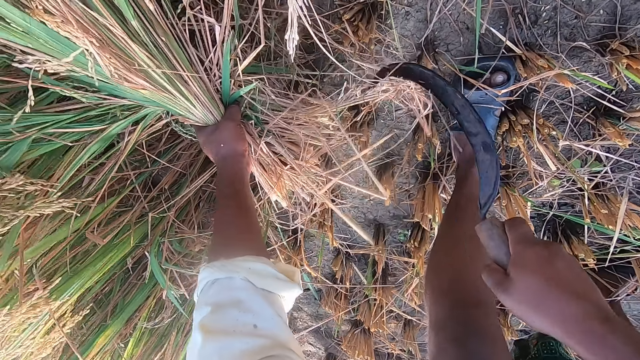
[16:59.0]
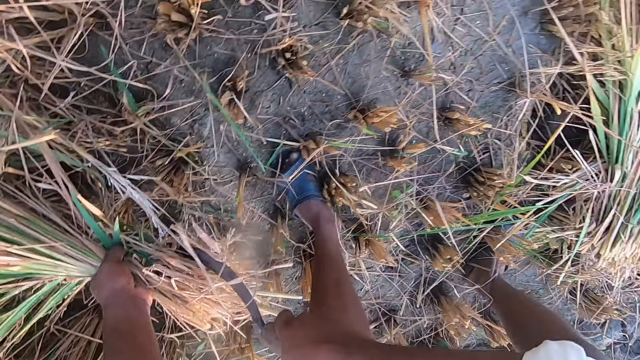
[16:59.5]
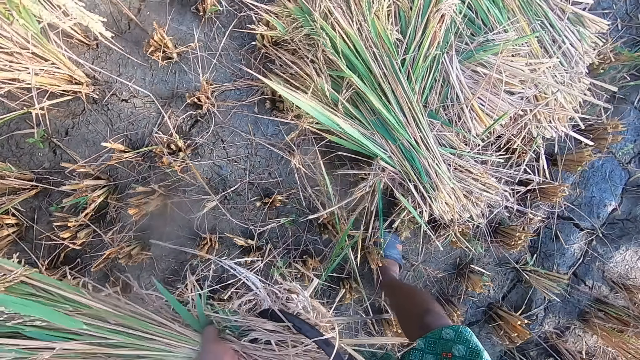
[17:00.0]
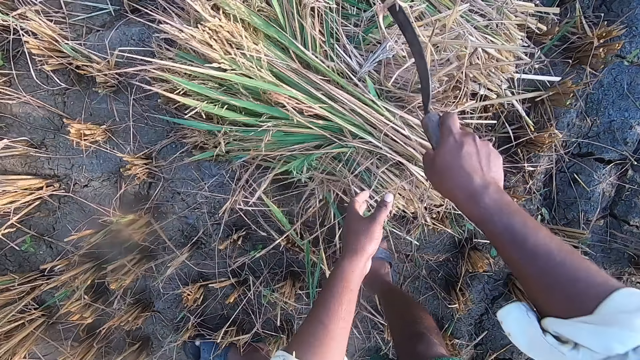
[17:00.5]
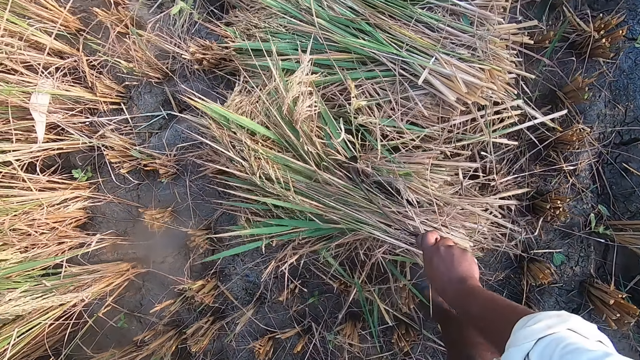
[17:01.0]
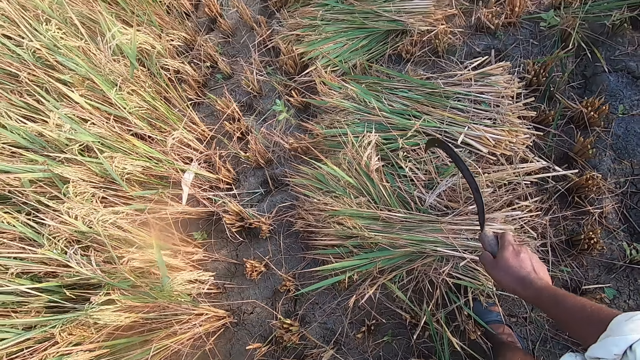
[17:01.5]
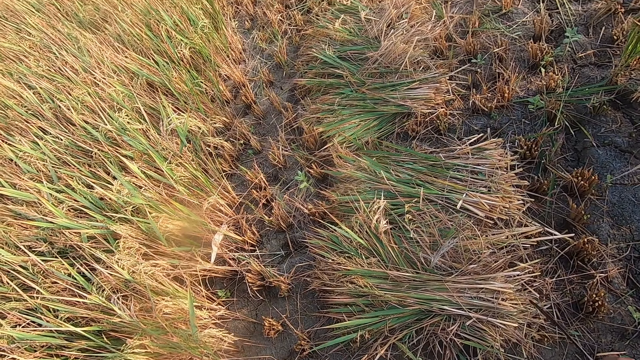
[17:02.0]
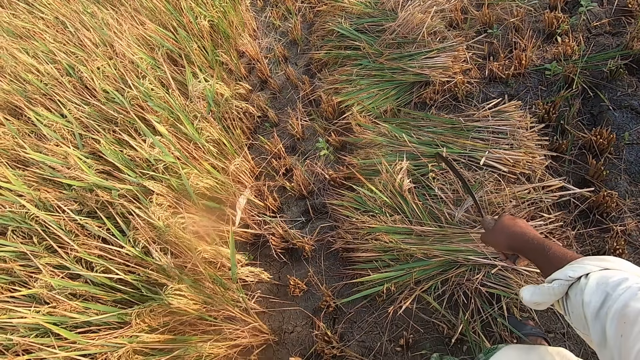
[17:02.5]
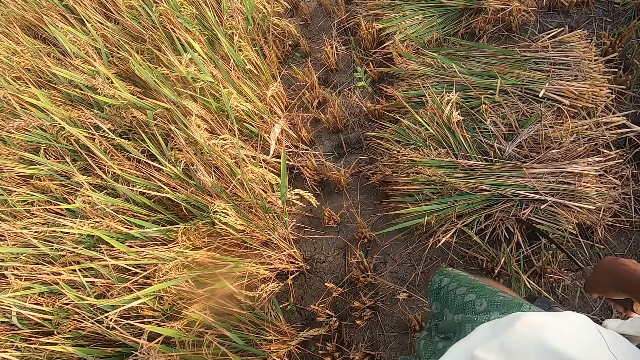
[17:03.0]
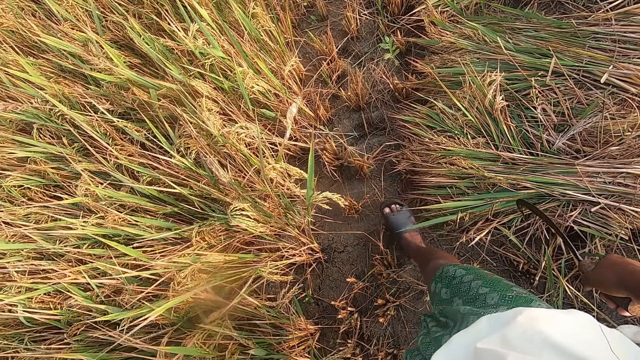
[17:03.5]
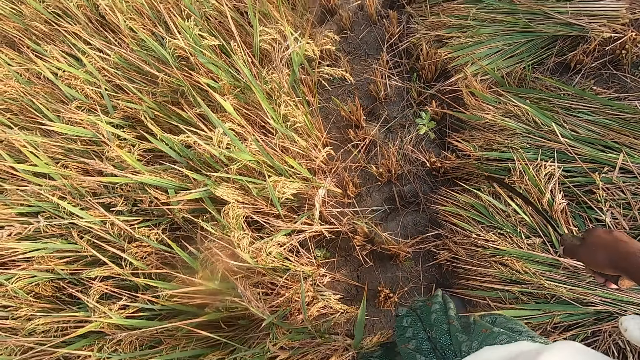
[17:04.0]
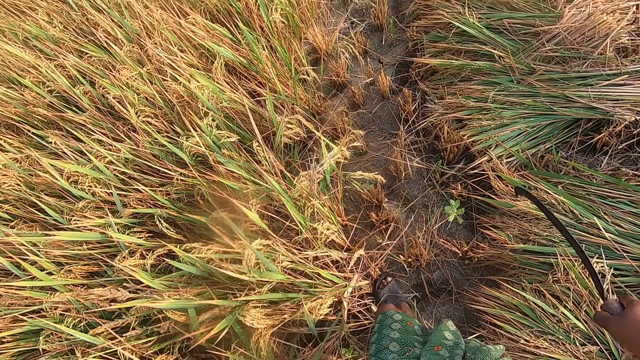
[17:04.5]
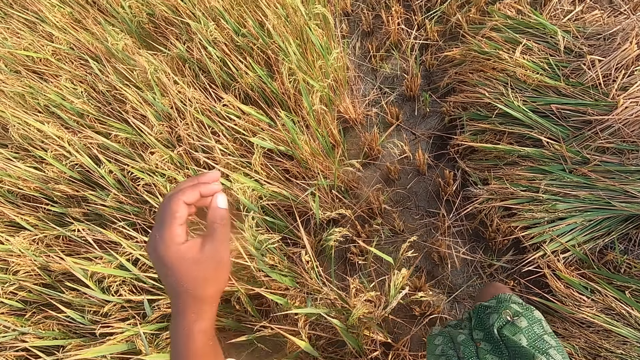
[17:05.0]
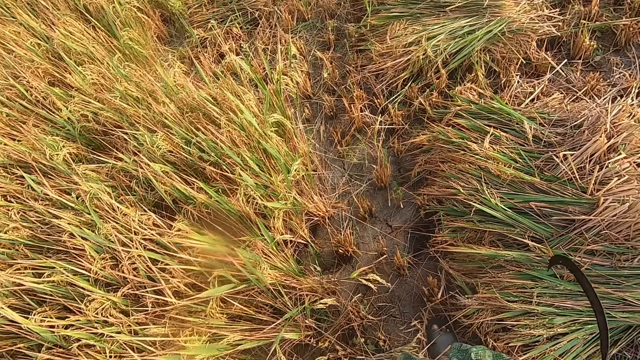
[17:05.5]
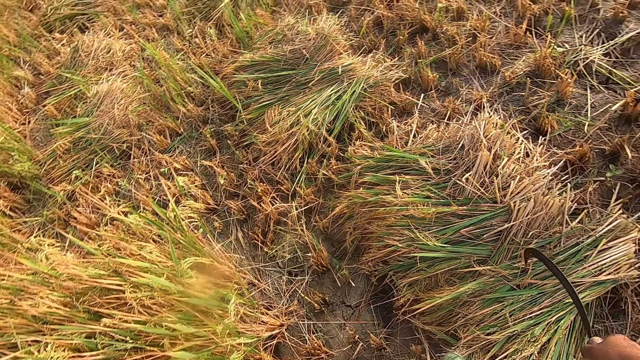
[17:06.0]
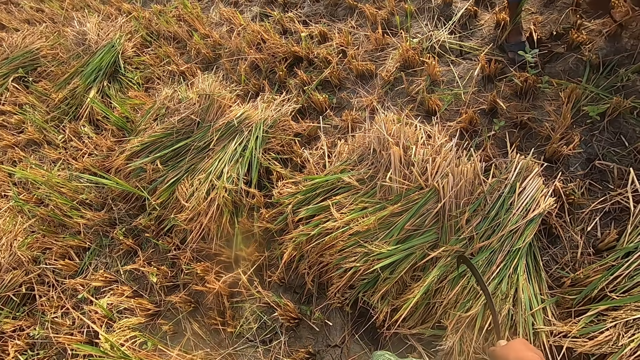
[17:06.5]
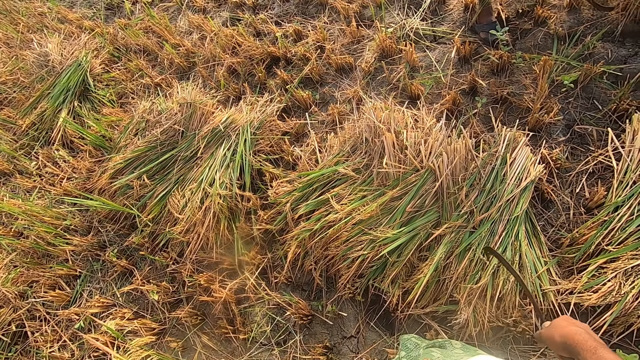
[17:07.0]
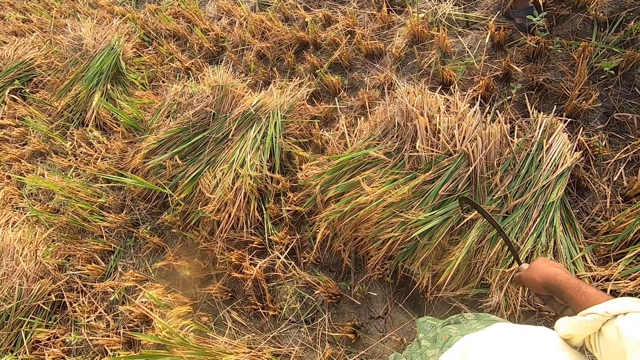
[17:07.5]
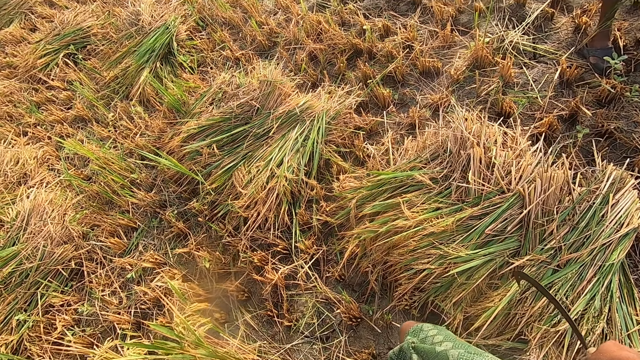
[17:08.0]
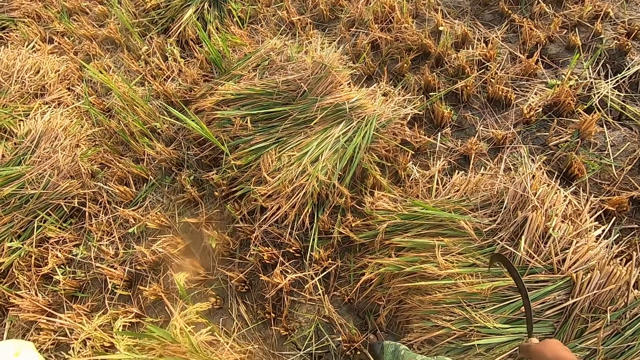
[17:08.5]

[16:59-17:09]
The camera wearer drops the stack of straw on the ground. They look around the farm. They walk around the farm. They look around.

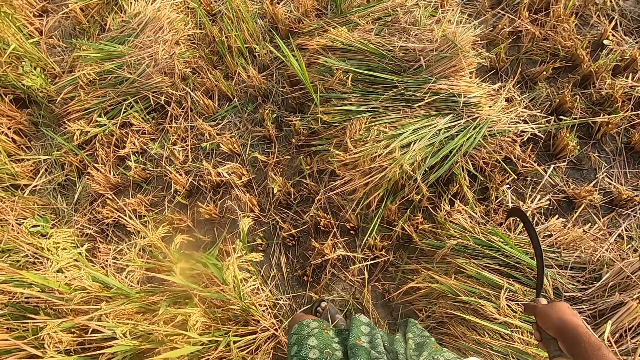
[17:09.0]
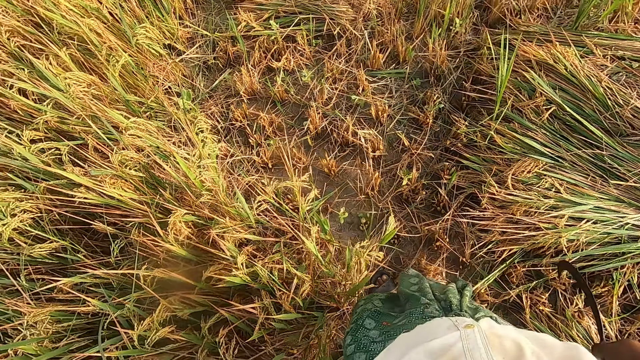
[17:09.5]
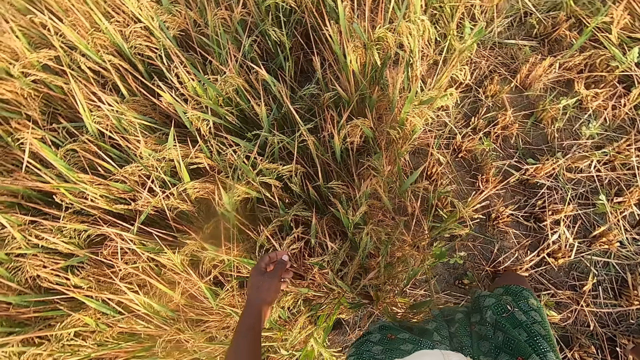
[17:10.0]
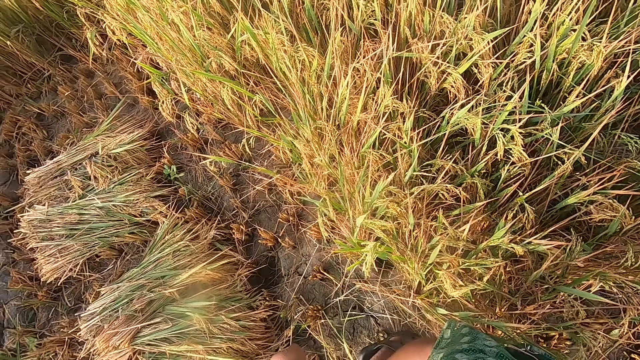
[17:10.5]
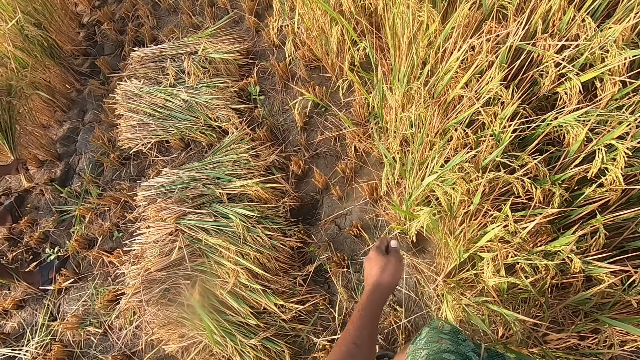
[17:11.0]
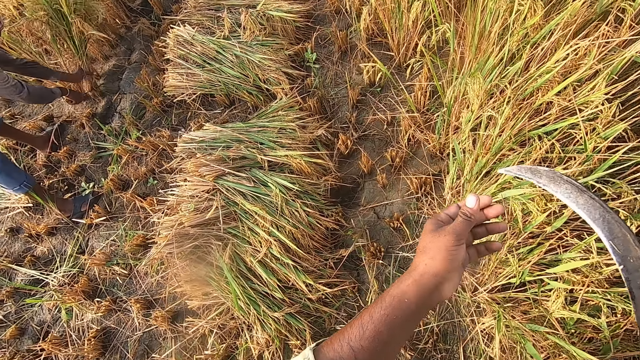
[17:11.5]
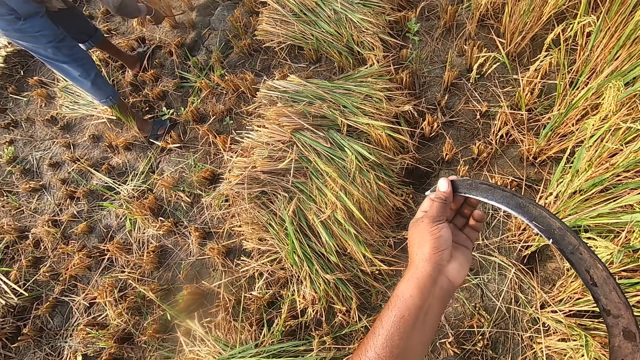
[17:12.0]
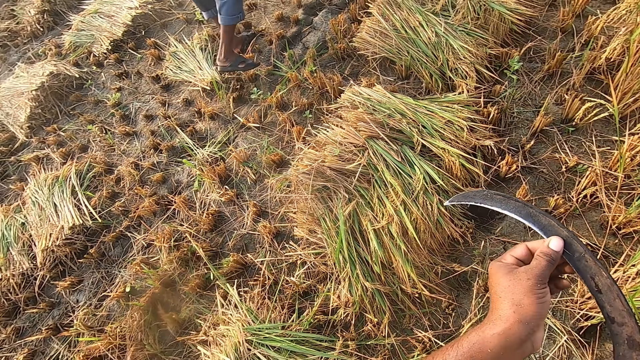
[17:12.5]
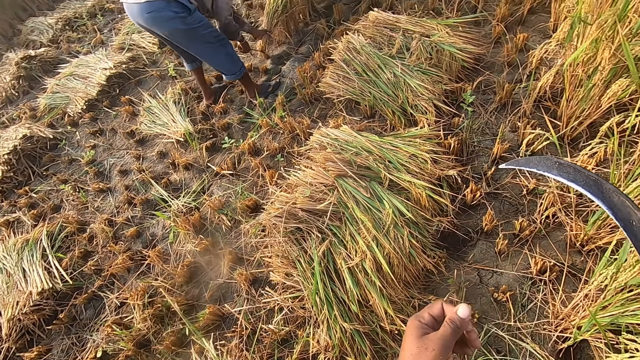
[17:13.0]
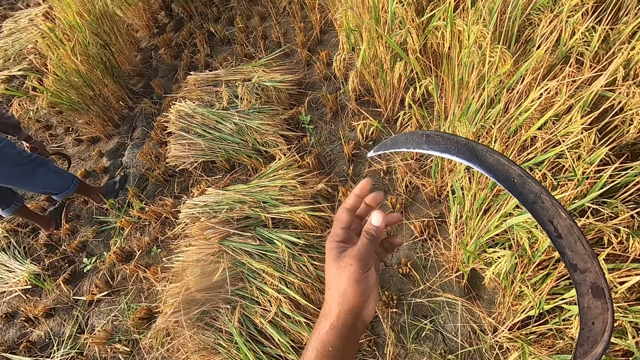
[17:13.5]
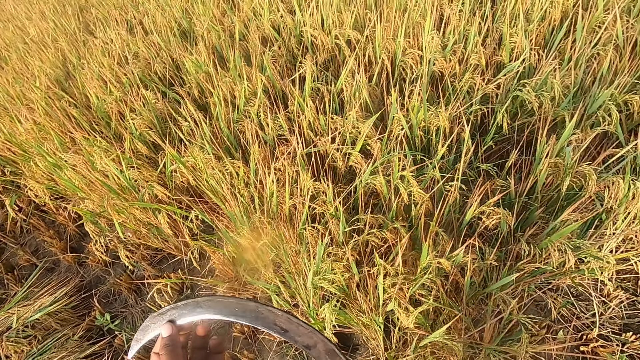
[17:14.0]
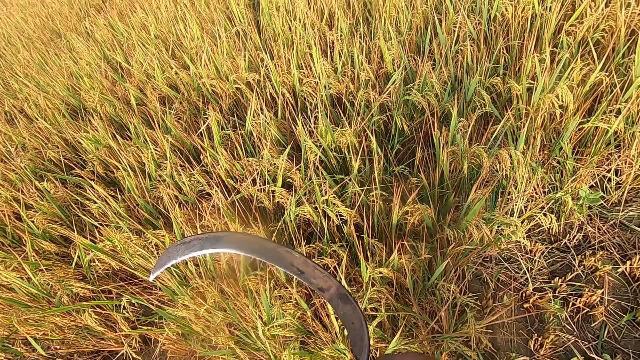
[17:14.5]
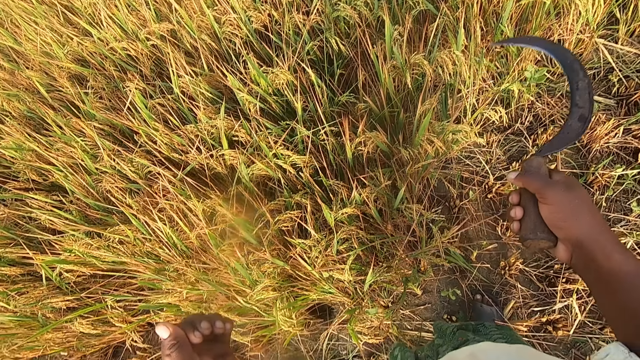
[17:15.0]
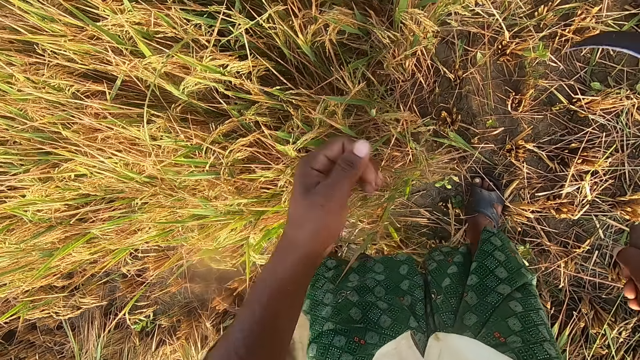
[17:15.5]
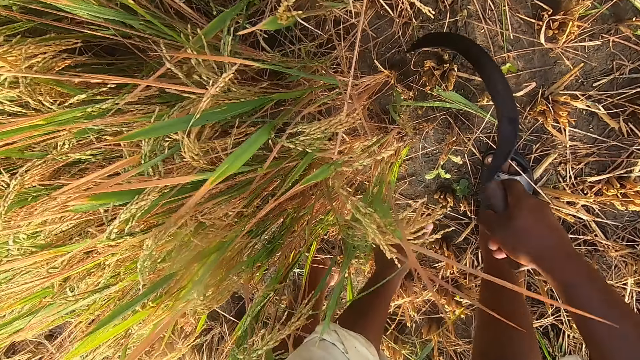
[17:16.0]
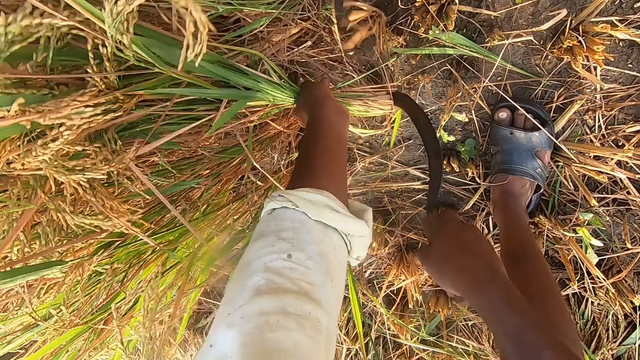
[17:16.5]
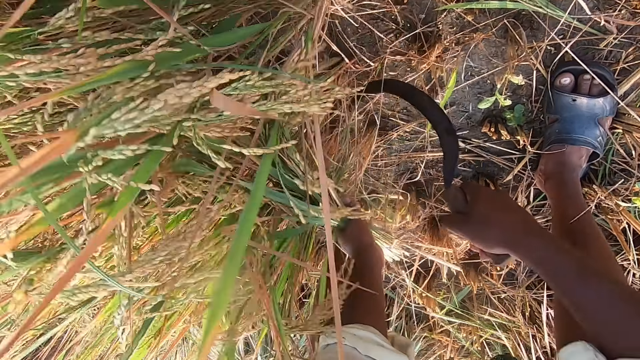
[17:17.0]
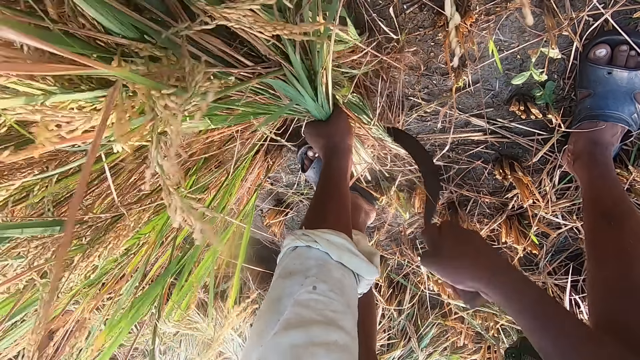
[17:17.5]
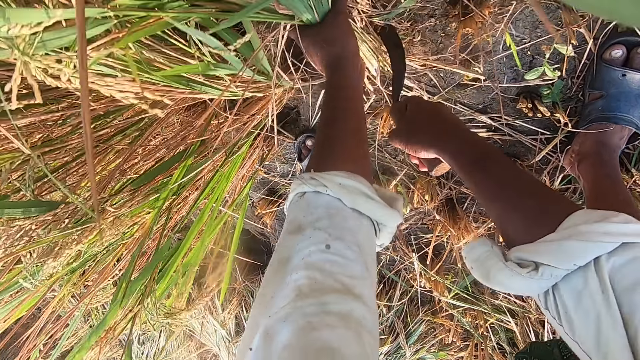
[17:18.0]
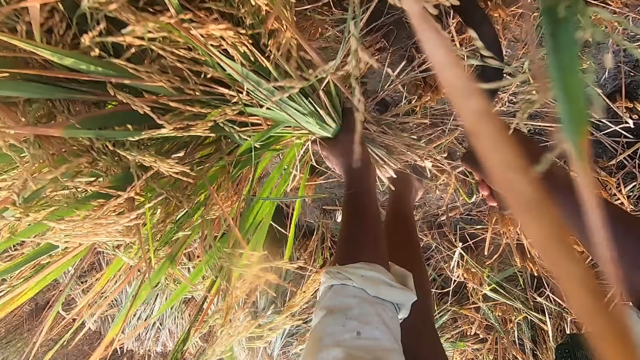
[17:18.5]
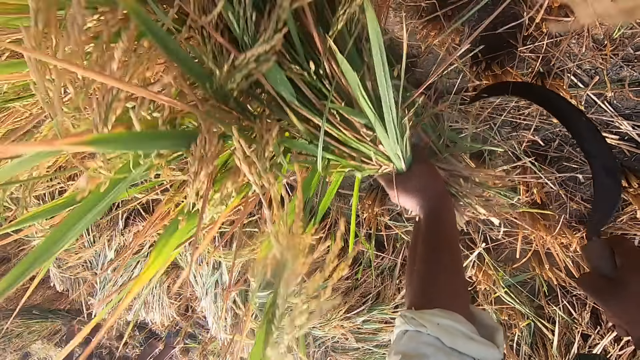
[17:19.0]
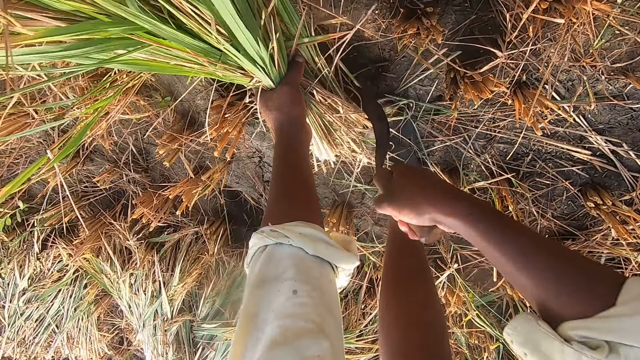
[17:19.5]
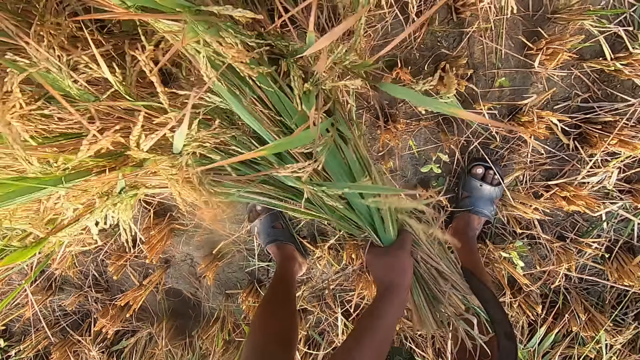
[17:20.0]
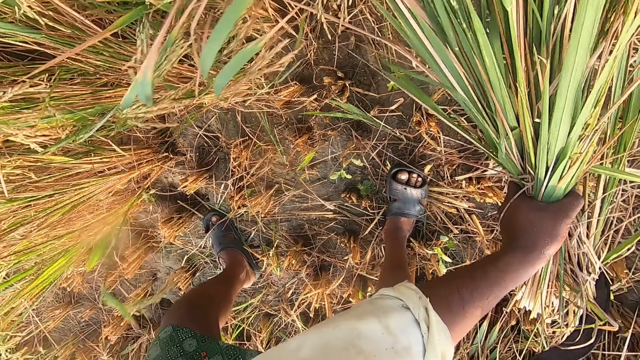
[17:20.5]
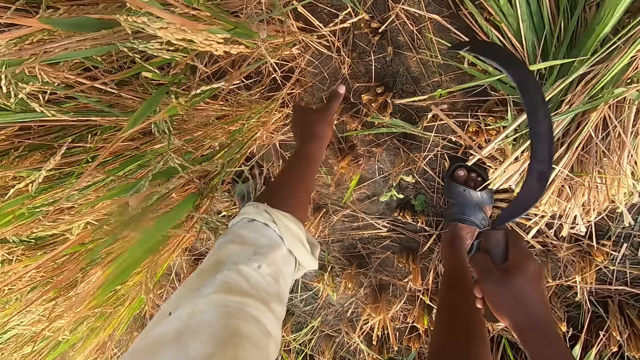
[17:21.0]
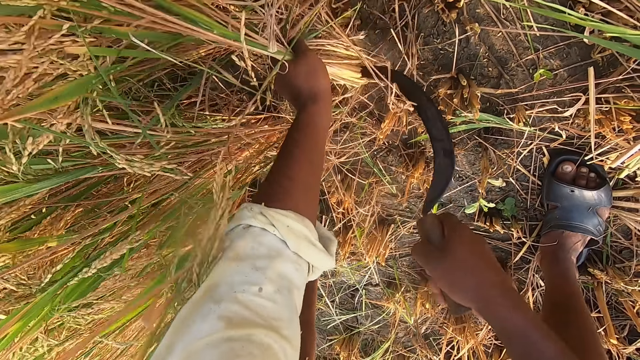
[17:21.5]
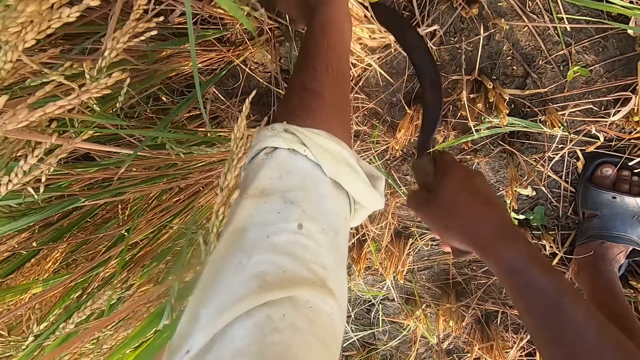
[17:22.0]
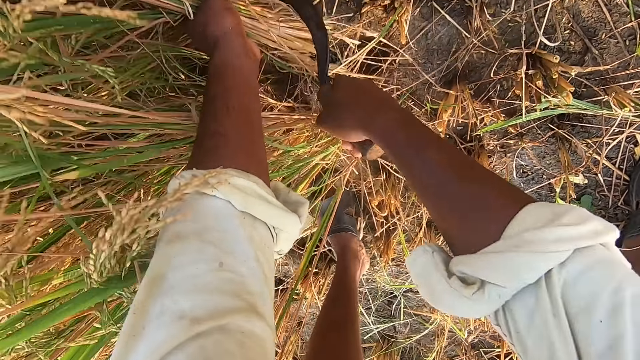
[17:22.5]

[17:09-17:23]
The camera wearer walks forward. He turns around. He looks at the sickle. He touches the sickle with his left hand. He cuts straw from the ground with the hand sickle. He drops the stack of straw on the ground. He cuts the straw from the ground with the hand sickle.
